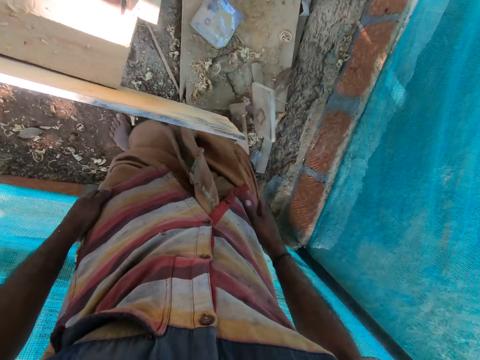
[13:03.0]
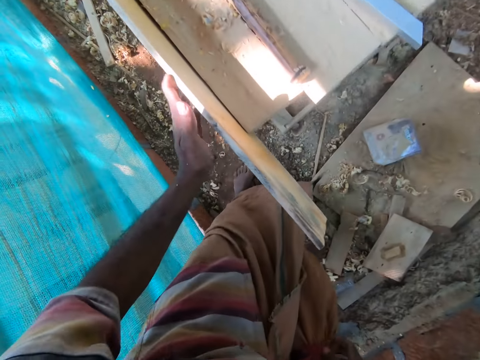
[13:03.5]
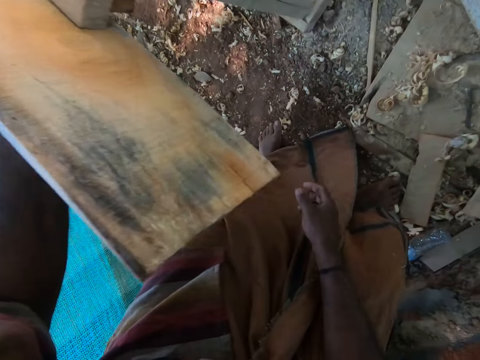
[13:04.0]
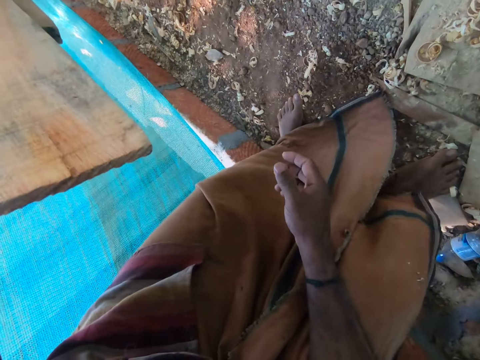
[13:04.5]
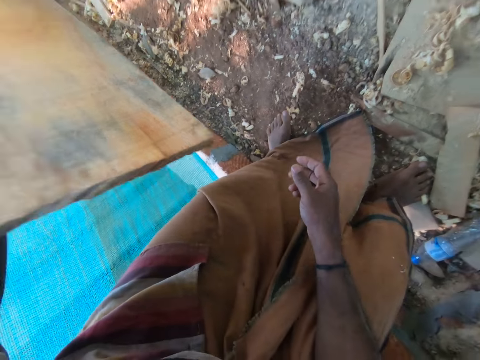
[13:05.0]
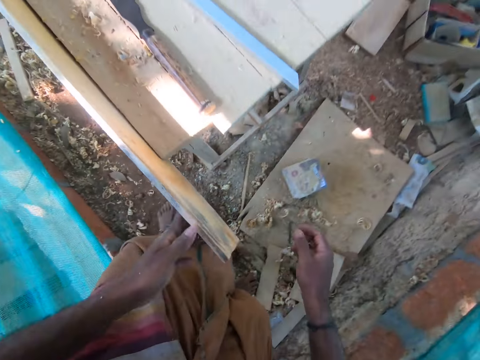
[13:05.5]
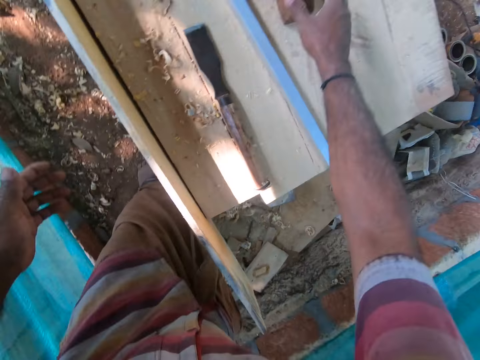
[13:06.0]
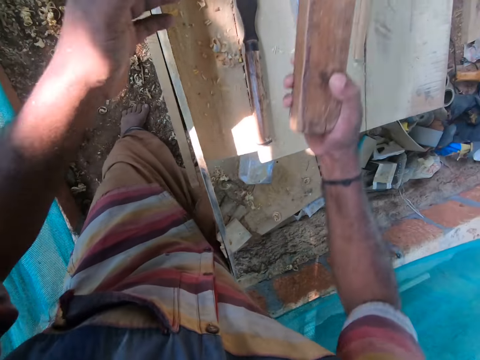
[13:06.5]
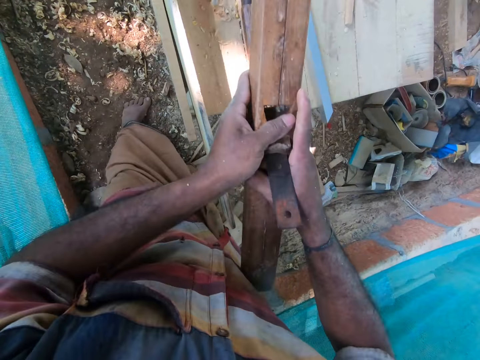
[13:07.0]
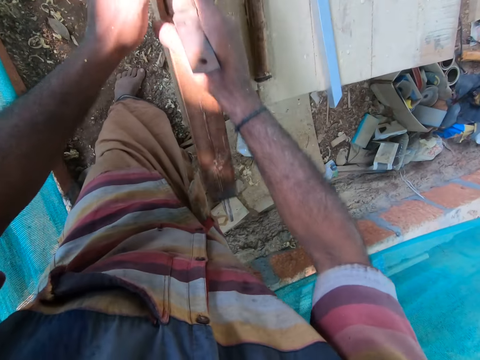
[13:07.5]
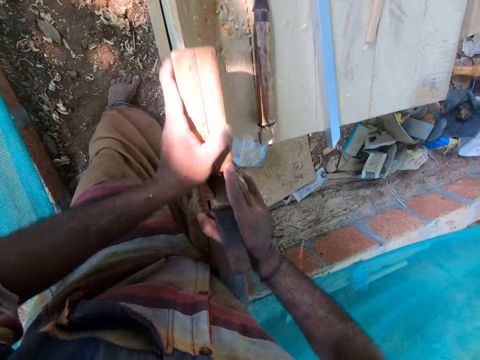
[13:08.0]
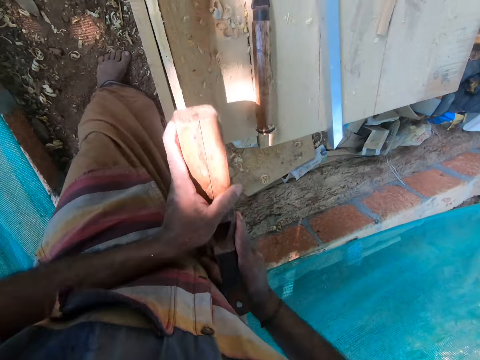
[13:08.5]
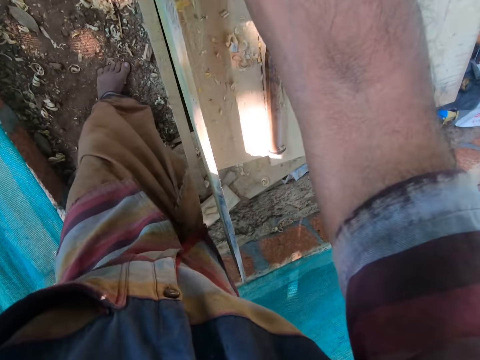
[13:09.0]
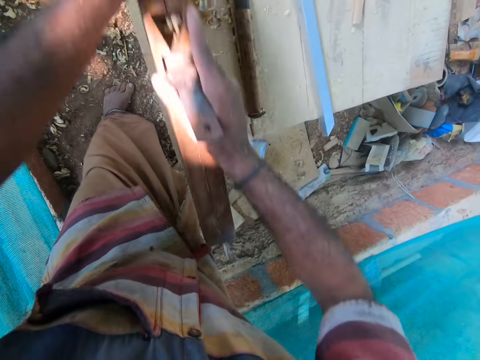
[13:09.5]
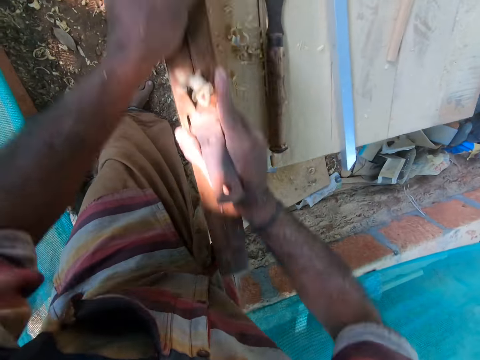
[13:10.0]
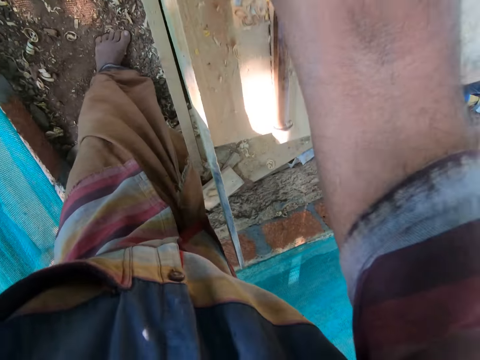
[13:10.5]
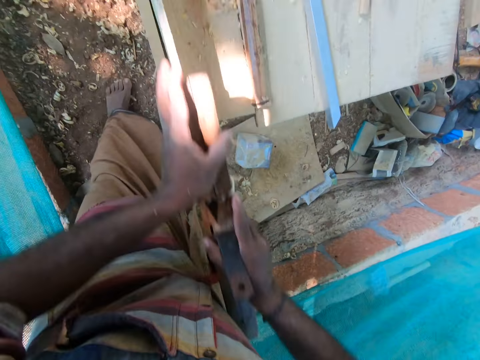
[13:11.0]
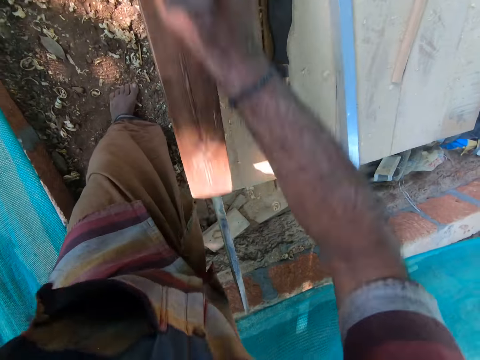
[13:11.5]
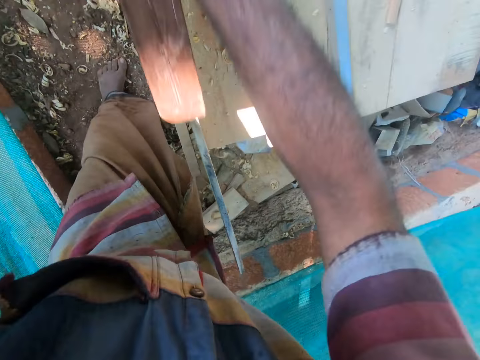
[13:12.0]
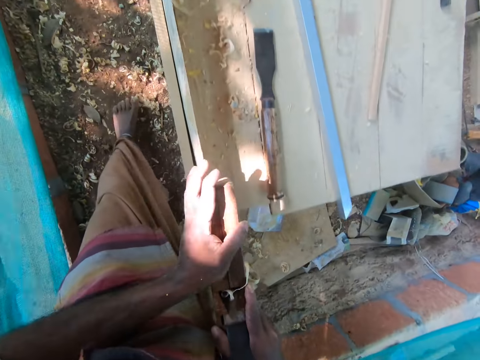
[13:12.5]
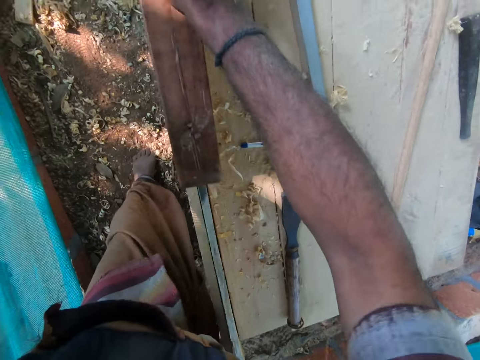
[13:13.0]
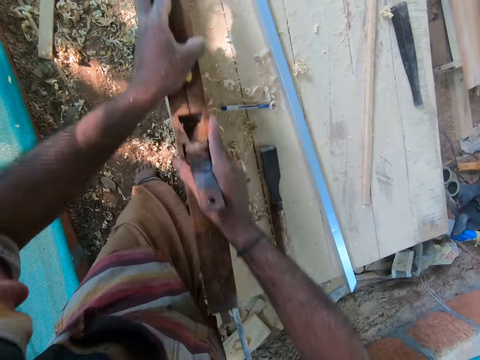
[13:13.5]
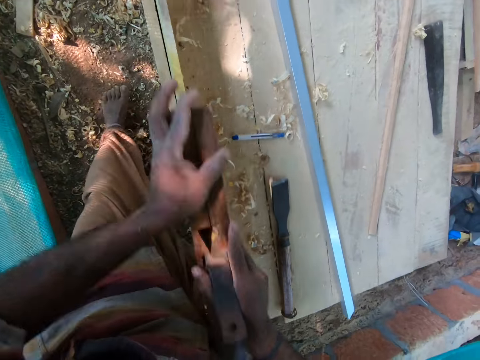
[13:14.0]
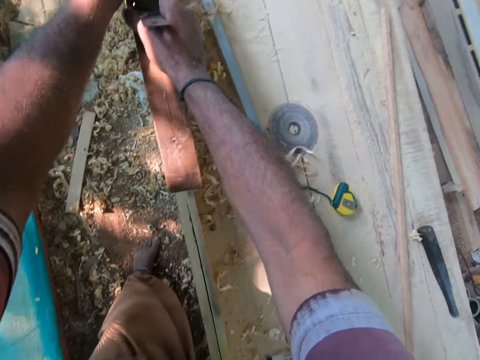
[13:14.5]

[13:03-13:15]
The camera wearer moves beside the table. He observes the plank on the table. He picks up the jack plane from the table with his right hand. He holds the jack plane with both hands. He smoothens the plank on the table with the jack plane in both his hands.

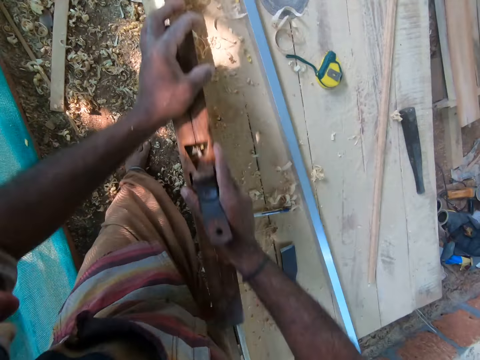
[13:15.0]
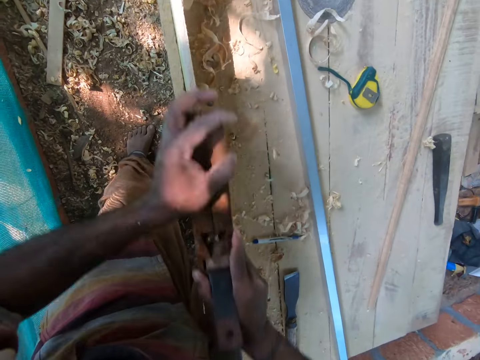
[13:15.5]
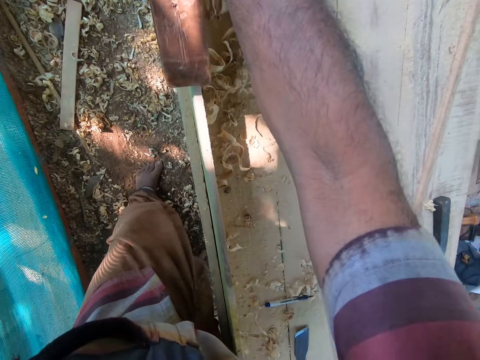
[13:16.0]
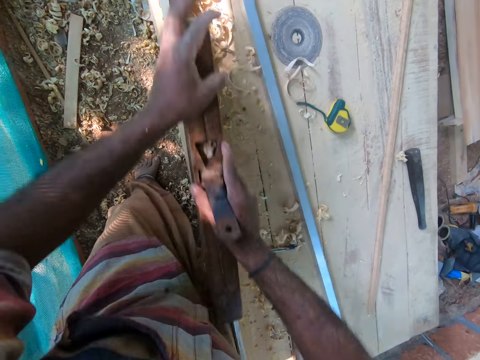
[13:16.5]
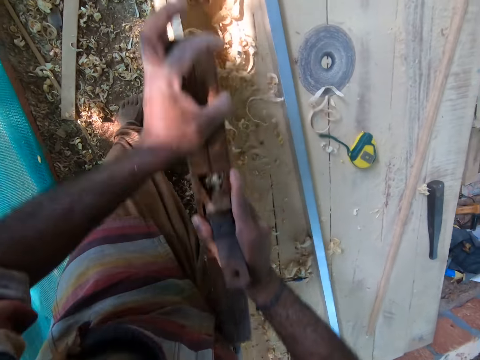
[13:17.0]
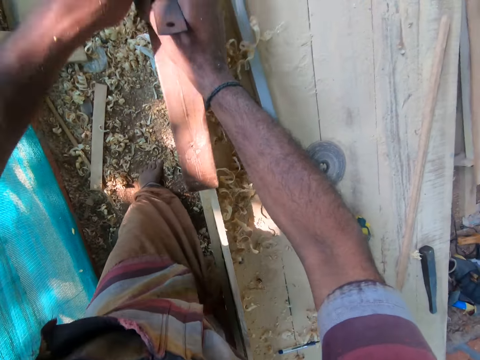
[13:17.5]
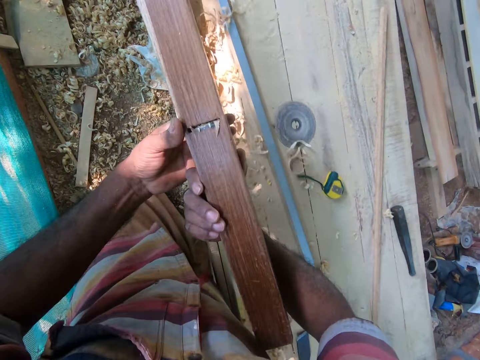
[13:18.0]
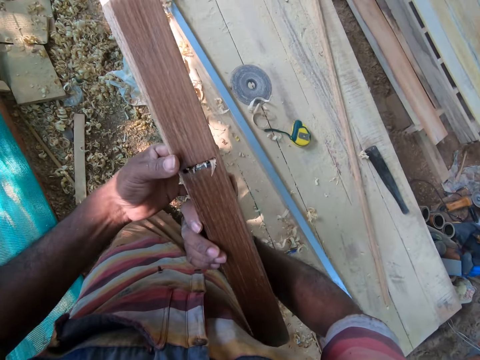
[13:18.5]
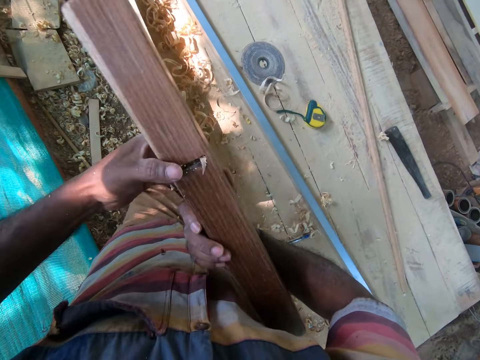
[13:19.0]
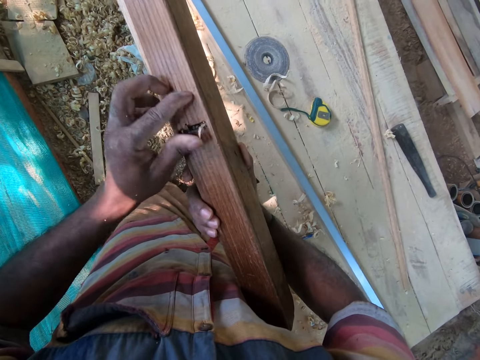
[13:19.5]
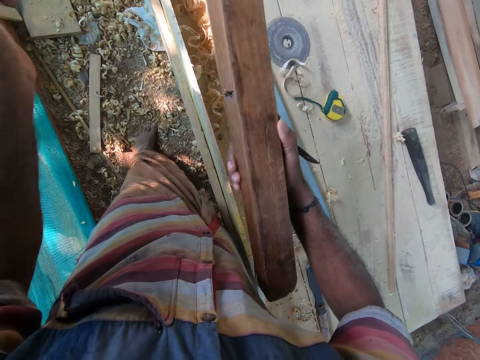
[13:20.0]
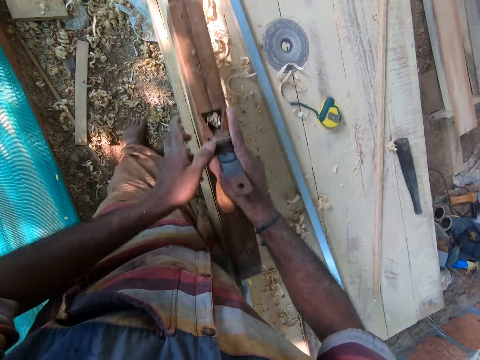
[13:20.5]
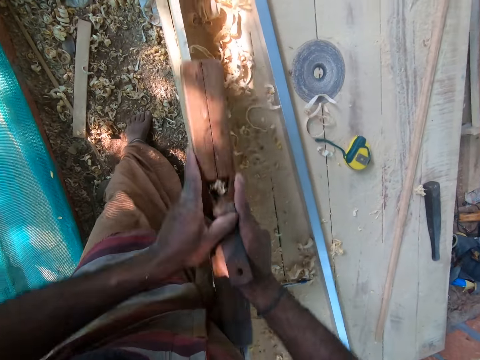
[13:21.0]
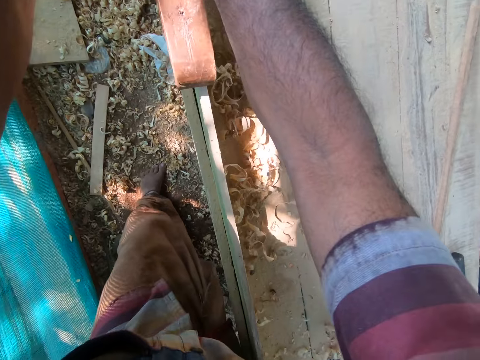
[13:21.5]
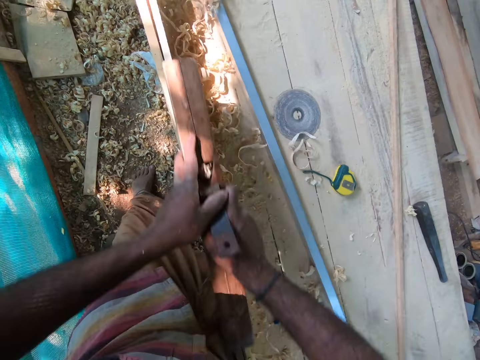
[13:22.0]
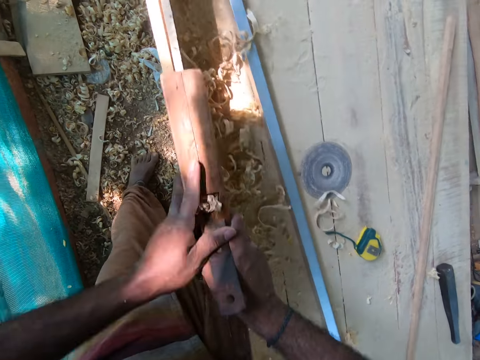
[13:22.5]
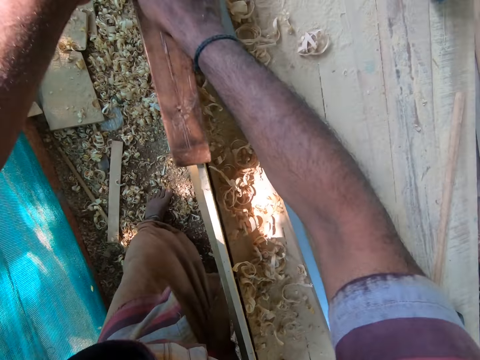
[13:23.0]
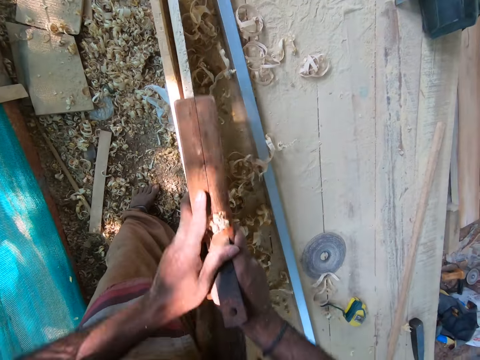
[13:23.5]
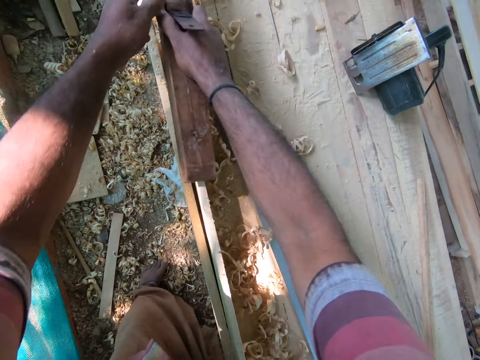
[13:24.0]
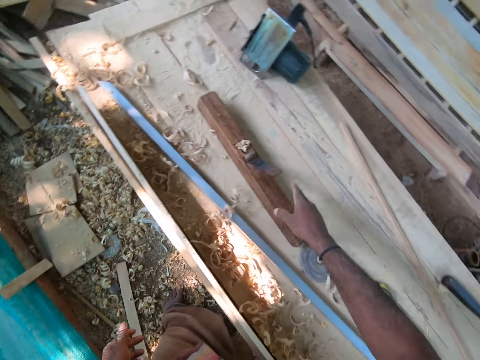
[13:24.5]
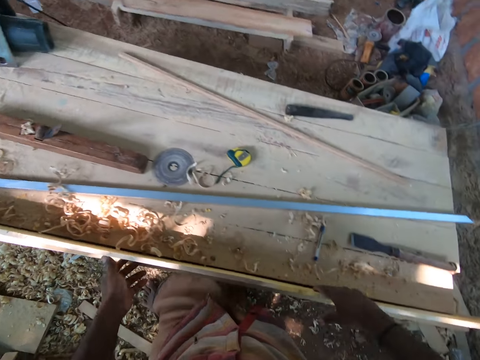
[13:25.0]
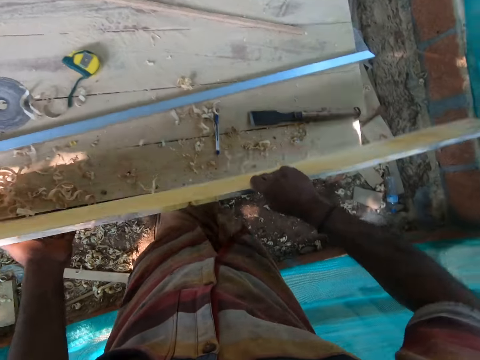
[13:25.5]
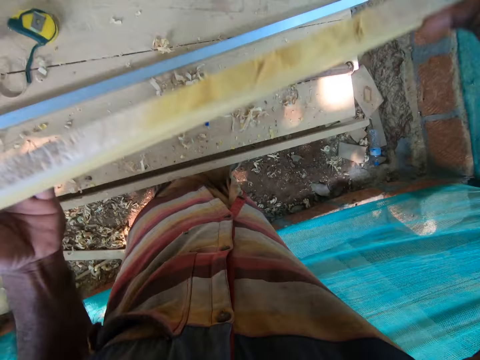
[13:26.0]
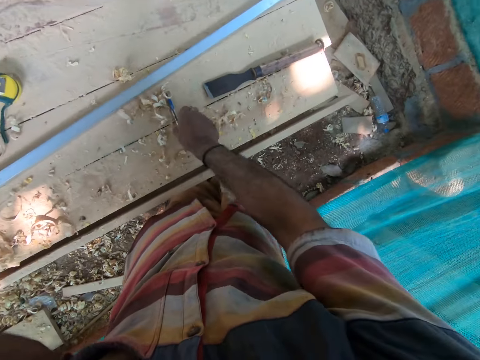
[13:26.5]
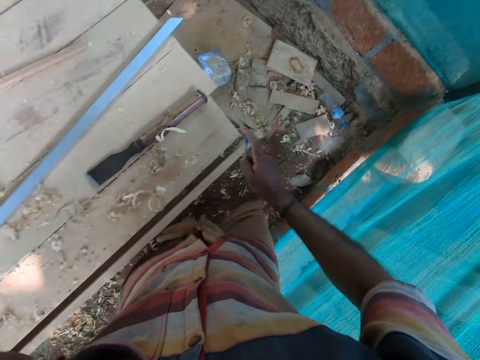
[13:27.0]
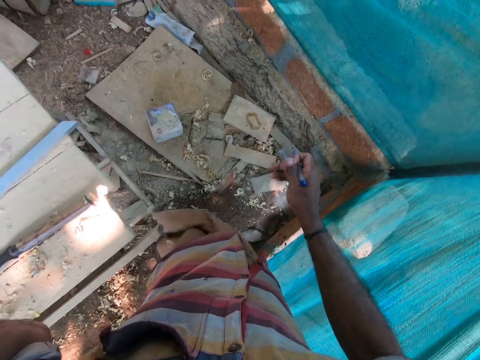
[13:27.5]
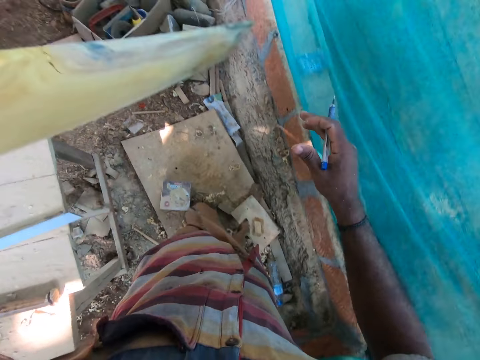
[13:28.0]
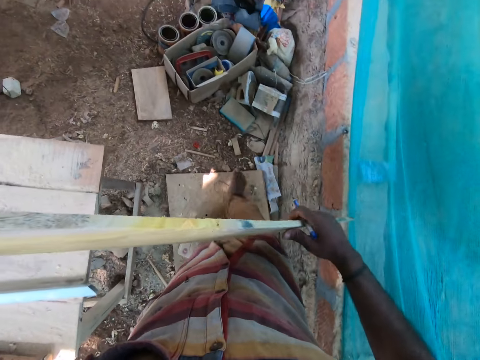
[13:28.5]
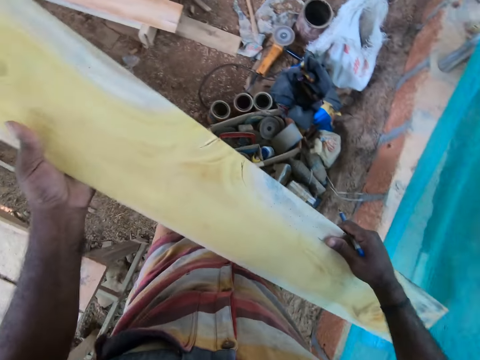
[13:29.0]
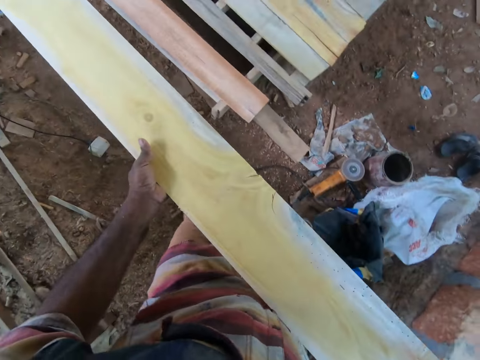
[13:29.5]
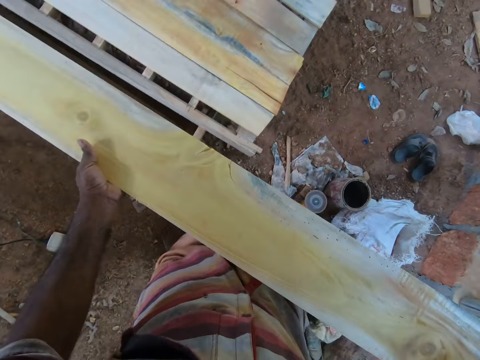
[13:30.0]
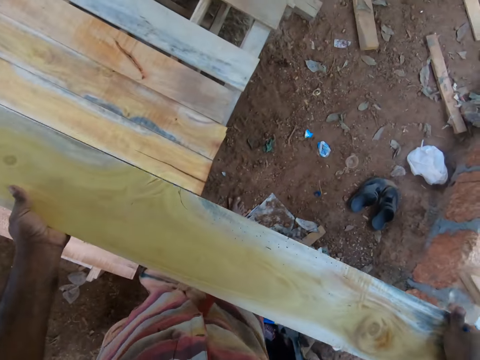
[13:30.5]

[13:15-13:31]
The camera wearer cleans sawdust from the jack plane in his right hand with his left hand. He smoothens the plank on the table with the jack plane in both his hands. He trims the wood. He drops the jack plane on the table with his right hand. He pulls the plank from the table with both hands. He holds the plank with his left hand and picks up a pen from the table with his right hand. He walks beside the table. He holds the plank with both hands.
